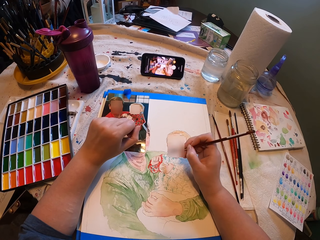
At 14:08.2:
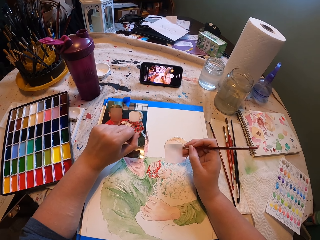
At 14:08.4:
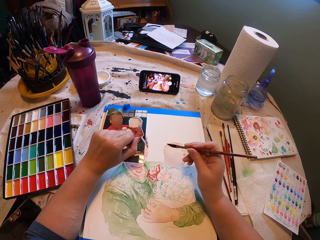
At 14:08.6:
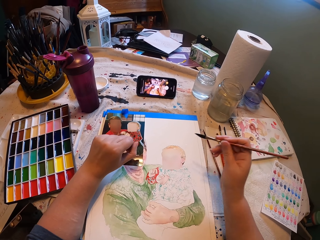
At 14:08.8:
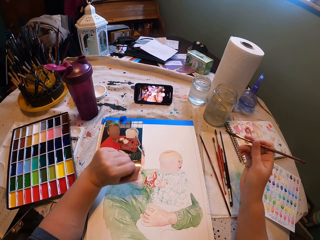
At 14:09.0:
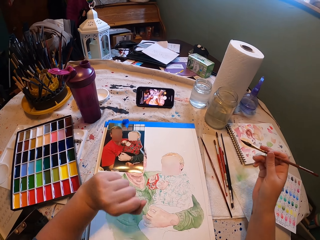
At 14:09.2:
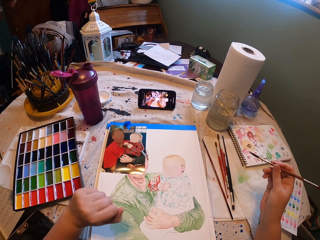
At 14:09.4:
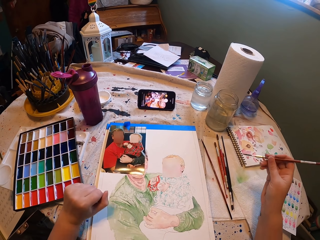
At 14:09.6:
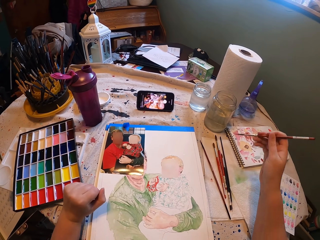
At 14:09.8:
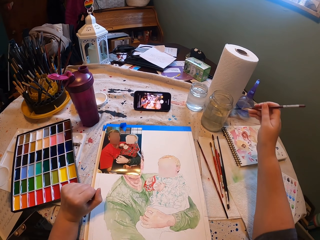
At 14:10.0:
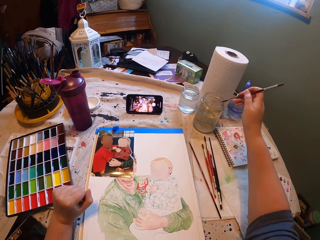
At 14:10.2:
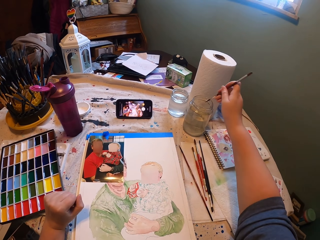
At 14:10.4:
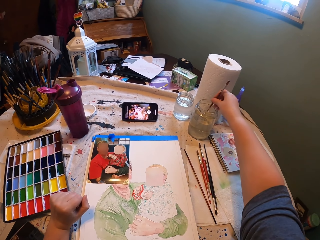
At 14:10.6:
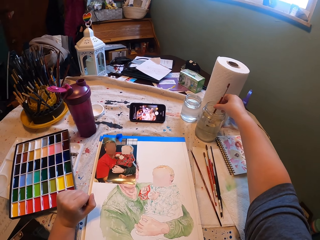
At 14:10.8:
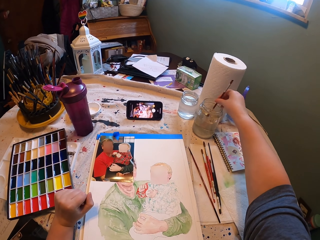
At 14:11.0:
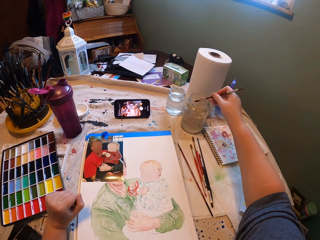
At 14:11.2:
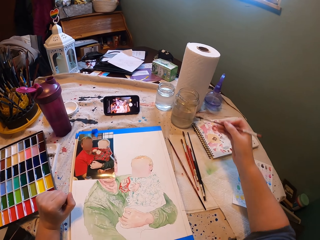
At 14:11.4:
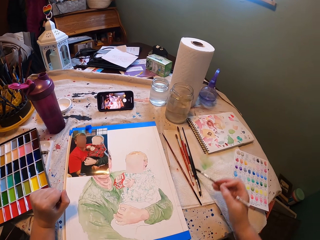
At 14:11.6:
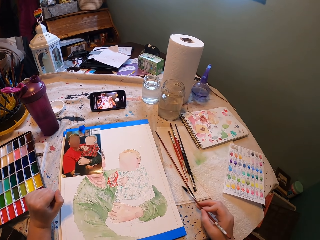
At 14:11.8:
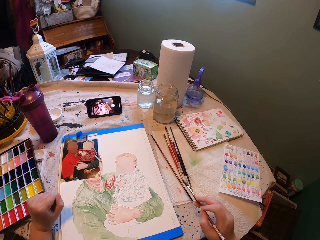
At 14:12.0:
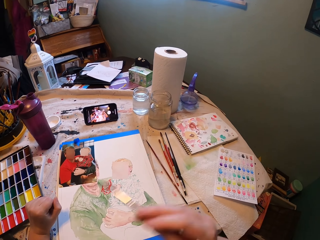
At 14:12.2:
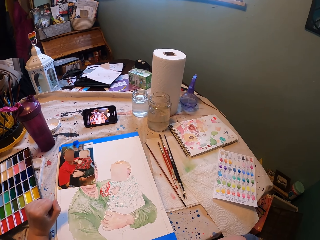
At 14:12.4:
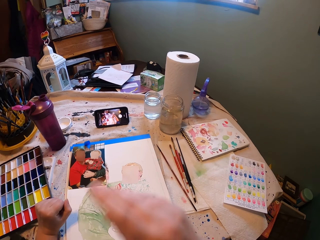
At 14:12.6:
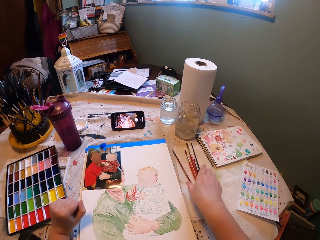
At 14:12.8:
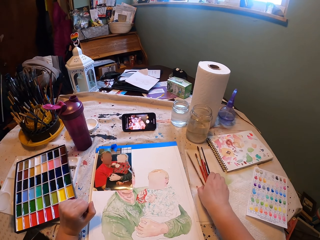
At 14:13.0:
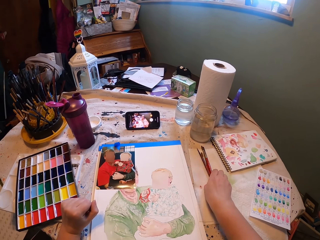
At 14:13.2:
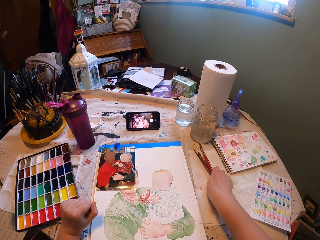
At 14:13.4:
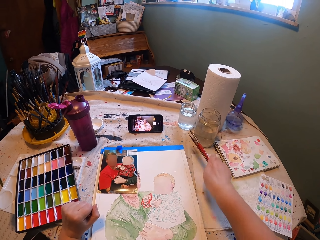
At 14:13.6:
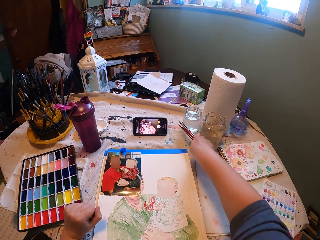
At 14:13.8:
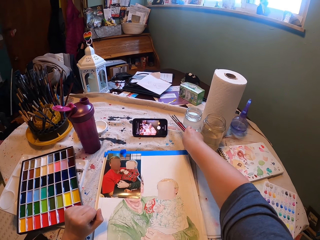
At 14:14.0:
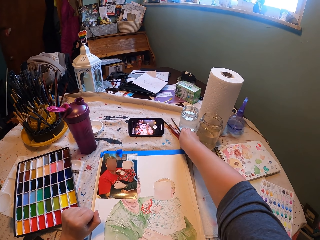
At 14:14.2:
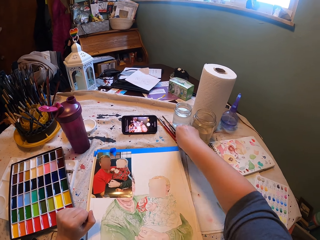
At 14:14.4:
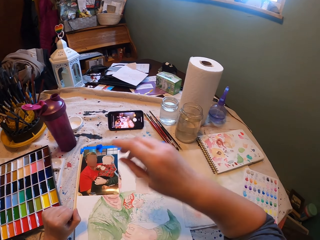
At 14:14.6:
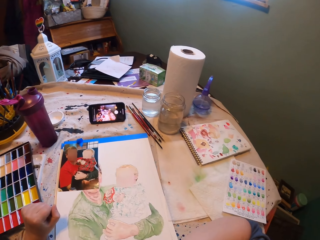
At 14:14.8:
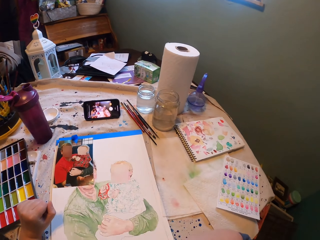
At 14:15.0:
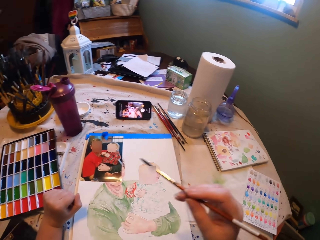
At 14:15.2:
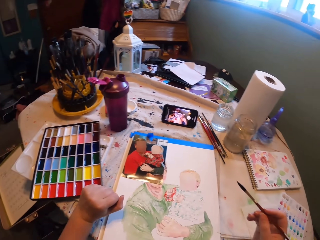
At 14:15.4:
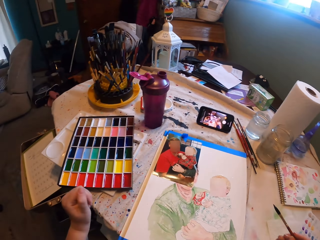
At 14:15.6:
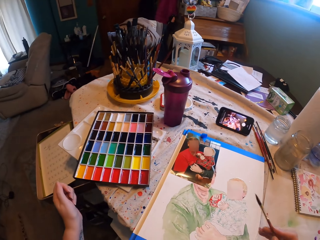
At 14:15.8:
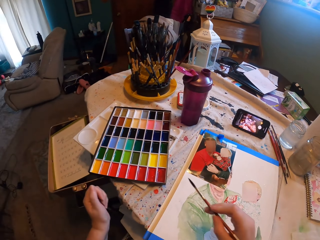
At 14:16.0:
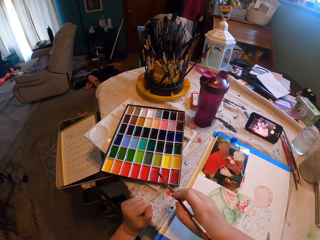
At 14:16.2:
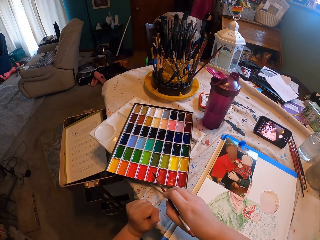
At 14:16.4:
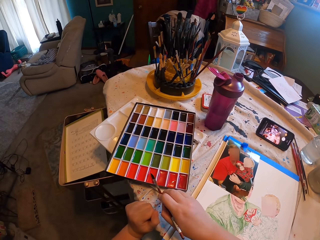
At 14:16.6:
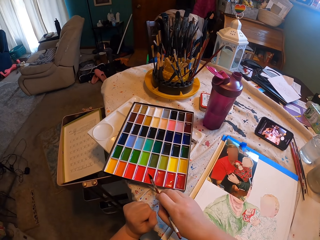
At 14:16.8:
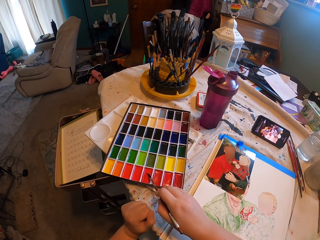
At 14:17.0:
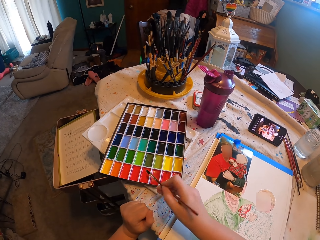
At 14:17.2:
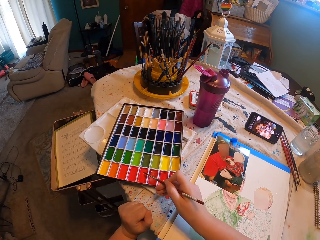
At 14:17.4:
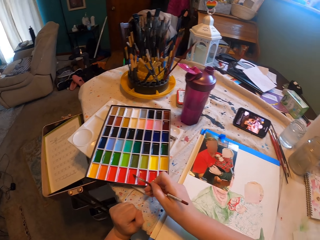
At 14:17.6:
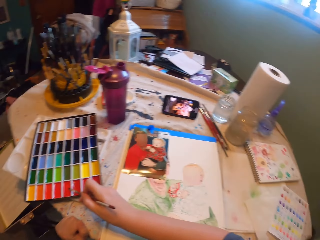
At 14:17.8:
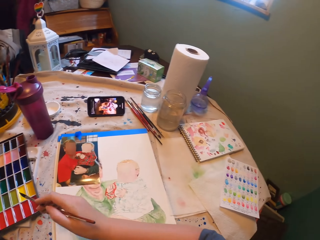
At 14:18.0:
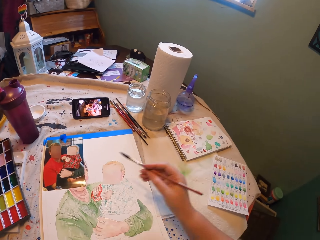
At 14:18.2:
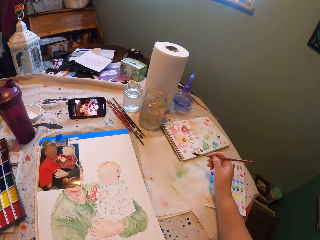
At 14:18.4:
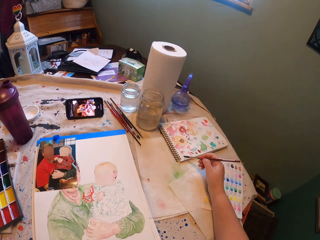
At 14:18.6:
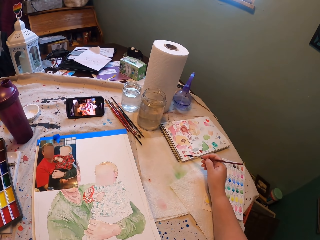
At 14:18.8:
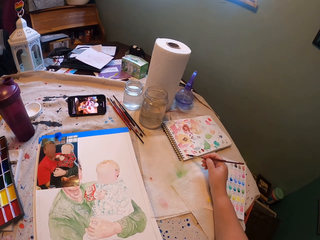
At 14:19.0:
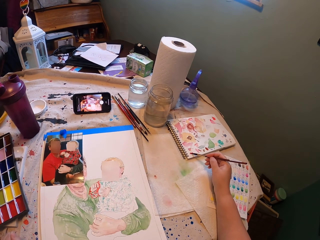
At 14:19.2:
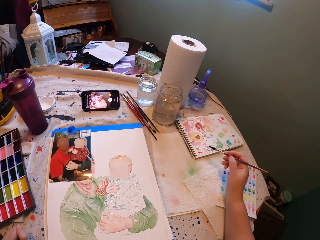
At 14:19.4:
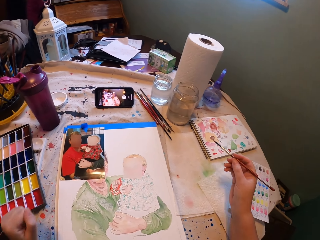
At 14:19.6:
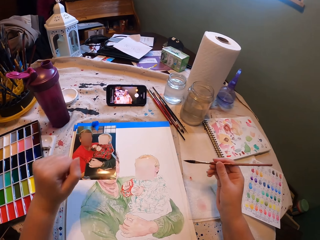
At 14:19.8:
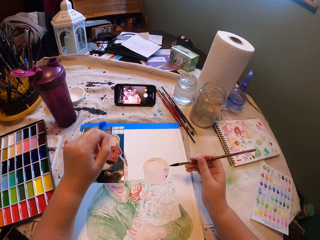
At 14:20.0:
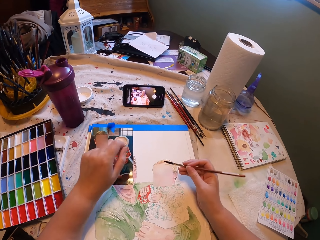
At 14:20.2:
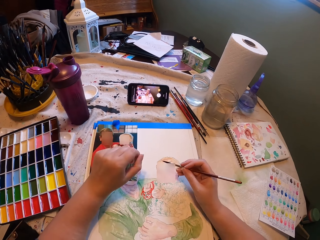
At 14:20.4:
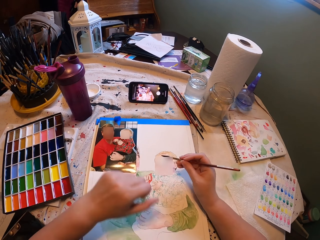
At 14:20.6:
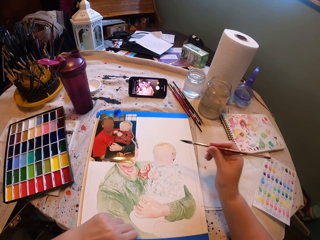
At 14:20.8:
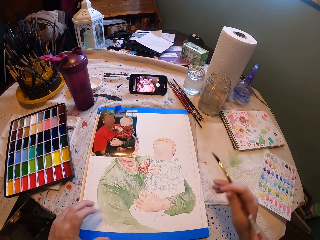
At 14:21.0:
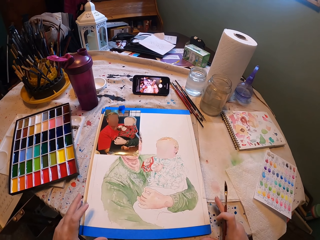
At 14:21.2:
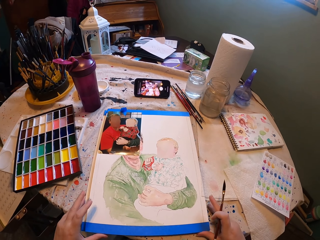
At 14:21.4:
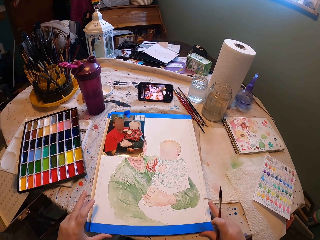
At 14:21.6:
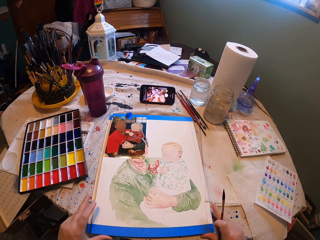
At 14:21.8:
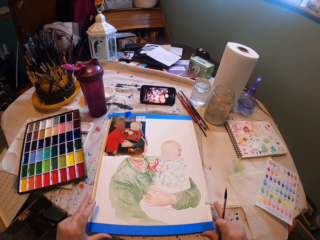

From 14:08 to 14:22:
The camera wearer dips the drawing brush in the glass jar with water. They rub the brush on a paper. They pick up the drawing brushes and put the drawing brushes on the table. They put the brush on the colour box. They apply paint on the drawing brush. They rub the brush on the paper. They paint on the book.

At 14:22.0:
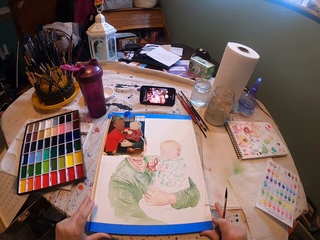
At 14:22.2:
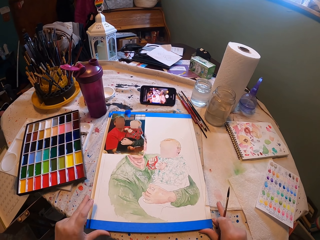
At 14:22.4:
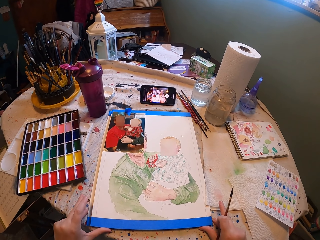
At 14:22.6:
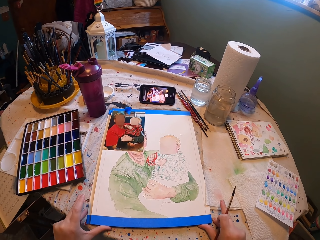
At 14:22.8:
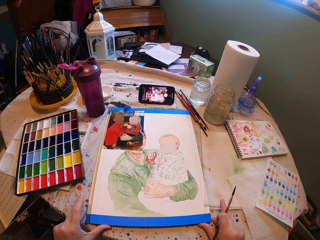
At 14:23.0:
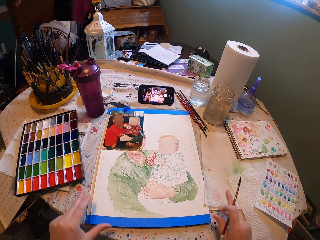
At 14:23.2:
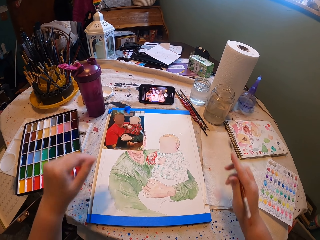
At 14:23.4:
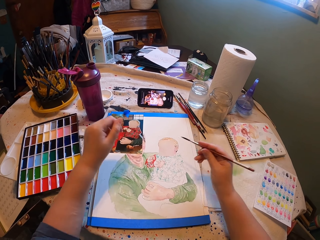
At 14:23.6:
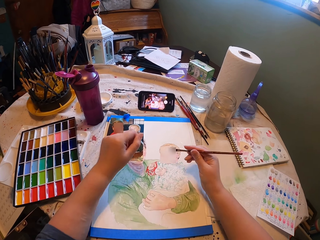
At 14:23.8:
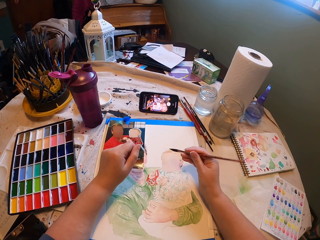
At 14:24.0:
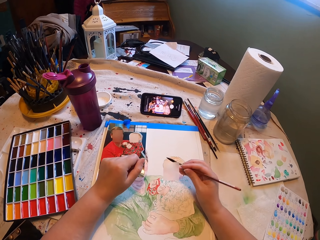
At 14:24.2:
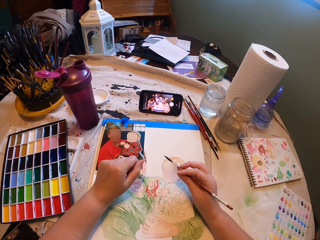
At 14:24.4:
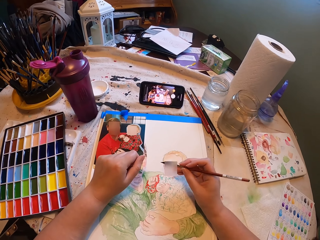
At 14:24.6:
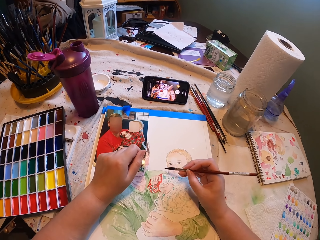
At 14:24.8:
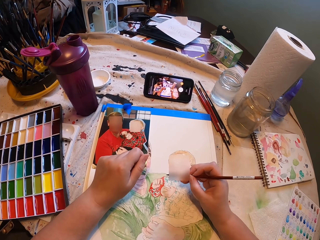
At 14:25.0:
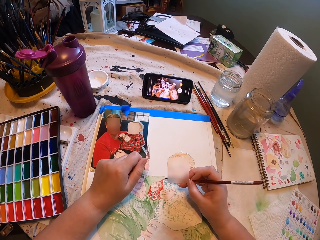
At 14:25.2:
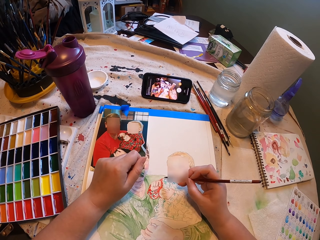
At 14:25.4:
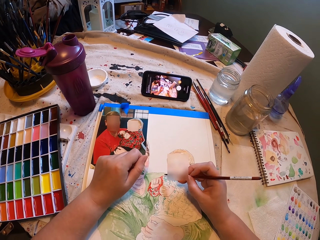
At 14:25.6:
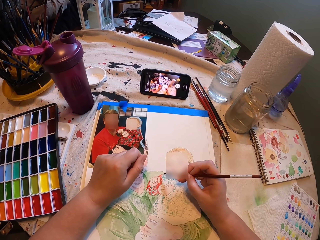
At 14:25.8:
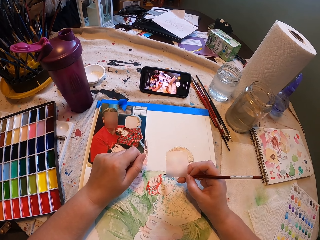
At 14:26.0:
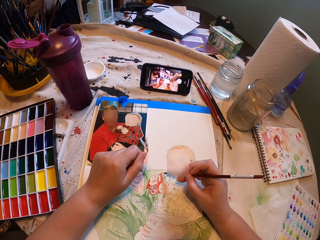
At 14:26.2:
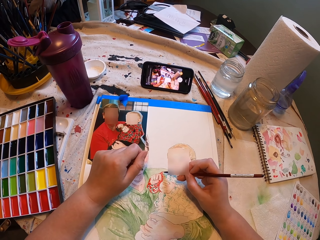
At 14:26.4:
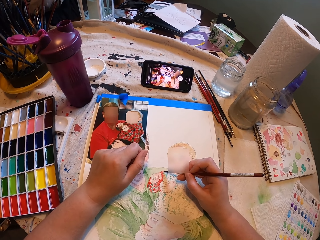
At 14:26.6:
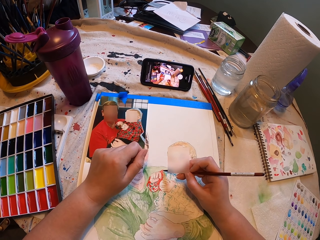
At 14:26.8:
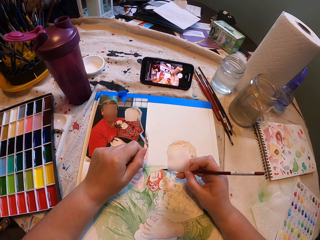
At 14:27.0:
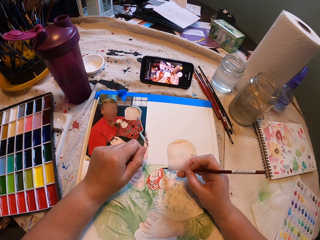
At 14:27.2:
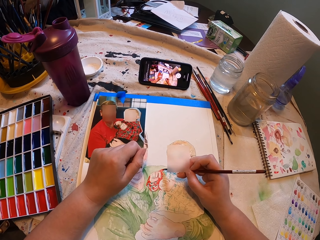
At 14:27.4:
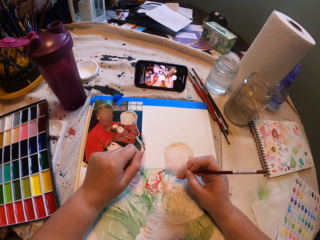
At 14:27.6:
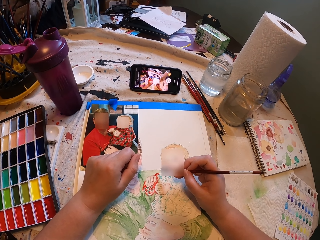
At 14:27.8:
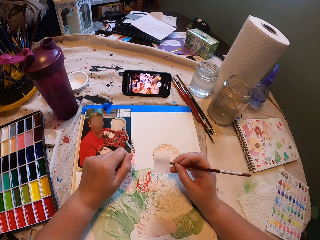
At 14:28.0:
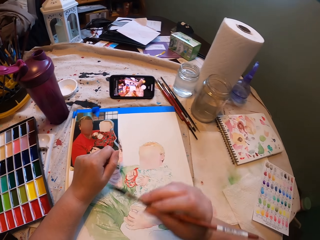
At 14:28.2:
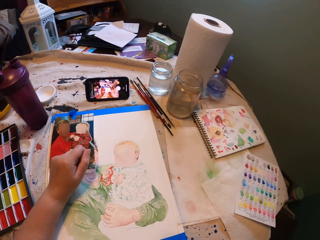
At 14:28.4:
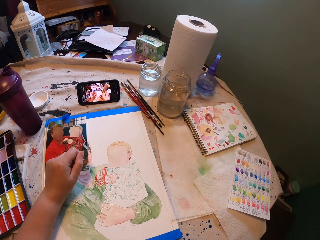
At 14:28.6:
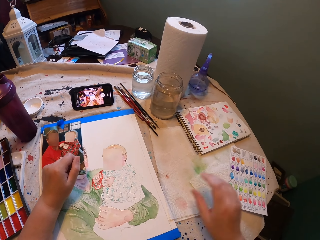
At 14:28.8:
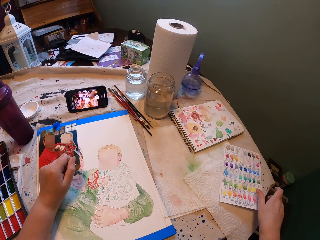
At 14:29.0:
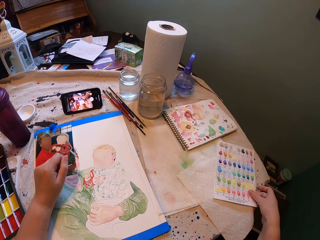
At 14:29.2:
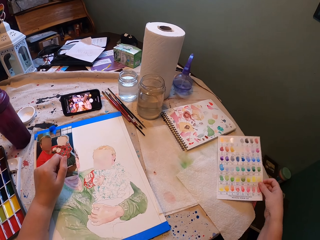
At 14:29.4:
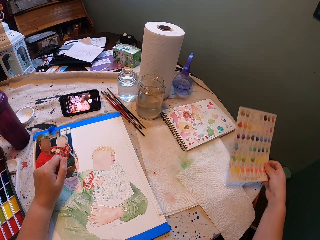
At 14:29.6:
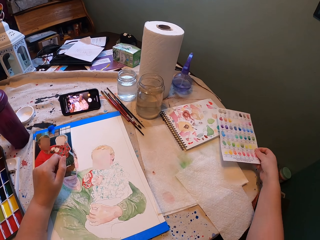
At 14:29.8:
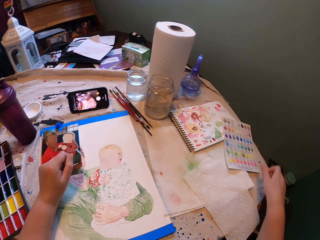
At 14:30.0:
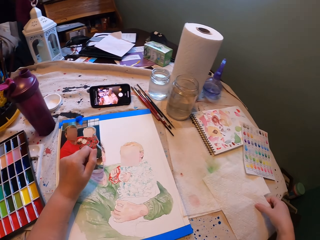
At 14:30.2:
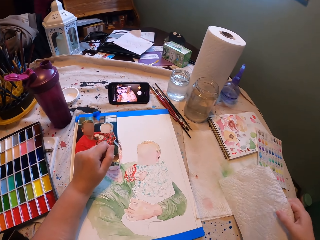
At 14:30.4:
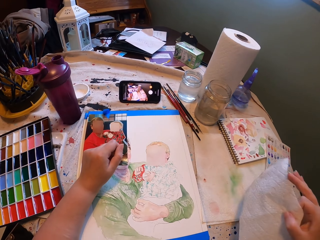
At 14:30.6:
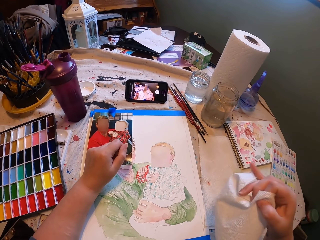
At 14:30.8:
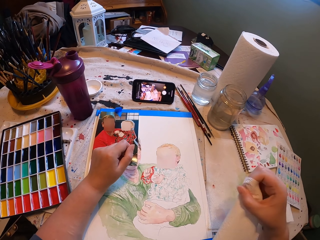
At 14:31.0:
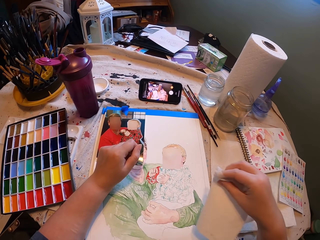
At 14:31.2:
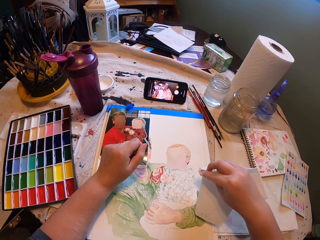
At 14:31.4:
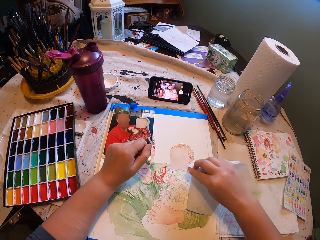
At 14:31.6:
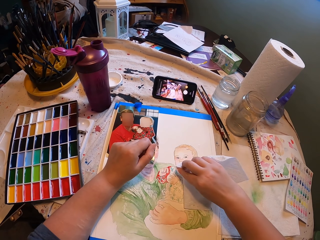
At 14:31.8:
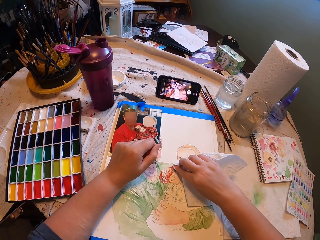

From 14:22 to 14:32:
The camera wearer pushes the drawing book. They draw on the white art paper with the drawing brush. They put the paint brush away. They move the paper on the table. They pick up a paper towel or tissue on the table. They wipe the drawing with the paper towel.
